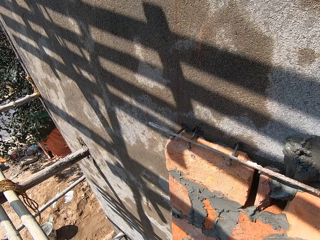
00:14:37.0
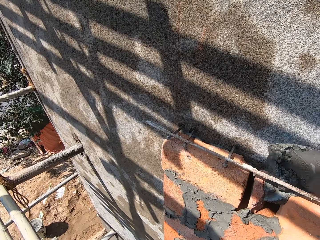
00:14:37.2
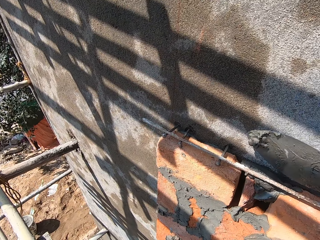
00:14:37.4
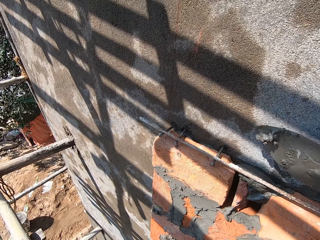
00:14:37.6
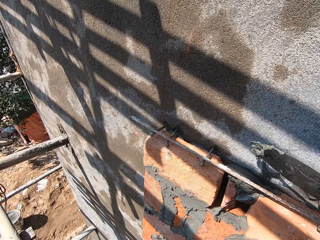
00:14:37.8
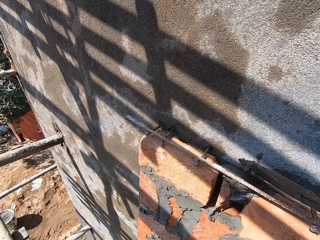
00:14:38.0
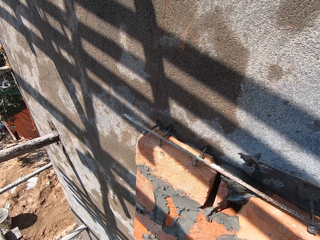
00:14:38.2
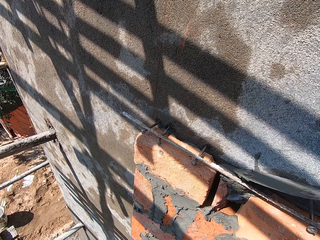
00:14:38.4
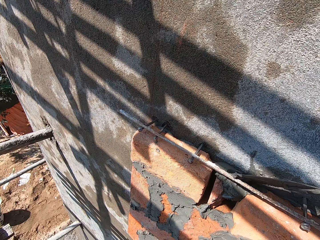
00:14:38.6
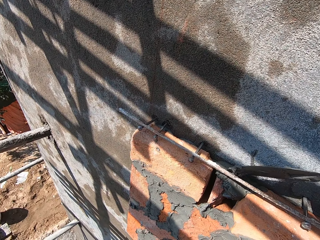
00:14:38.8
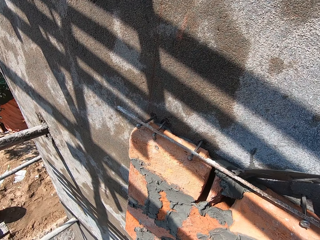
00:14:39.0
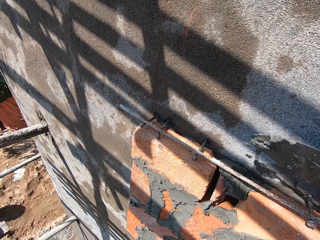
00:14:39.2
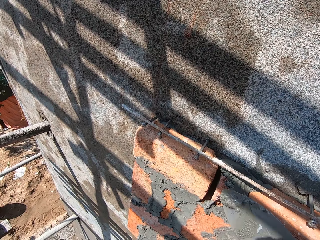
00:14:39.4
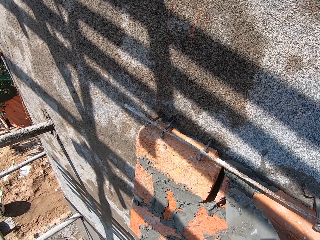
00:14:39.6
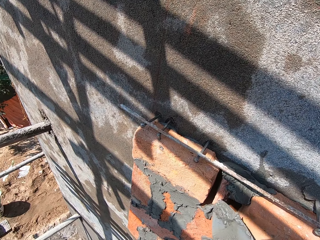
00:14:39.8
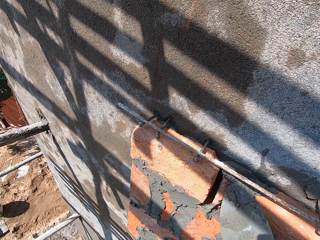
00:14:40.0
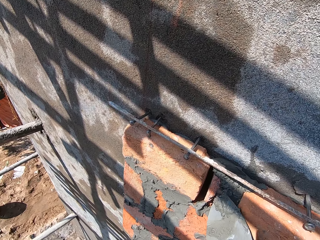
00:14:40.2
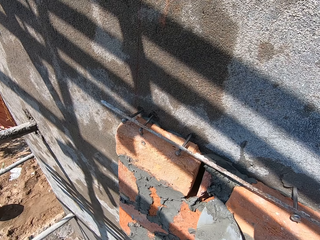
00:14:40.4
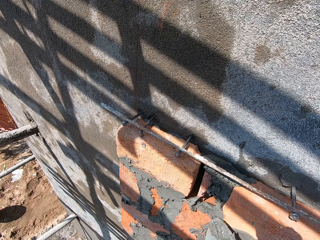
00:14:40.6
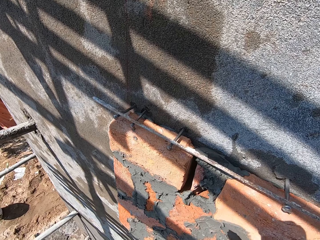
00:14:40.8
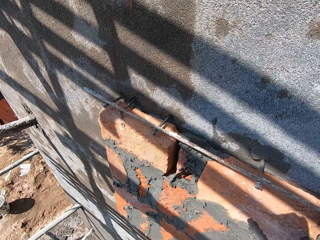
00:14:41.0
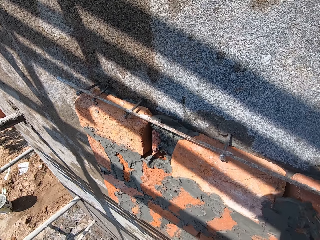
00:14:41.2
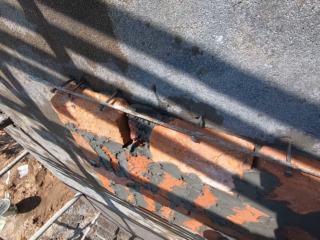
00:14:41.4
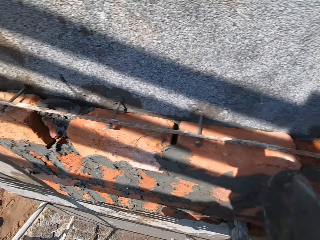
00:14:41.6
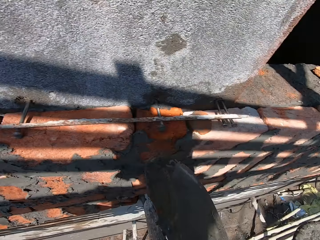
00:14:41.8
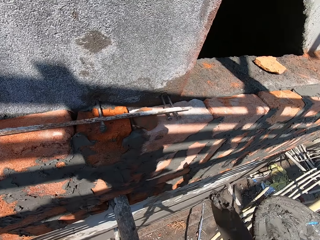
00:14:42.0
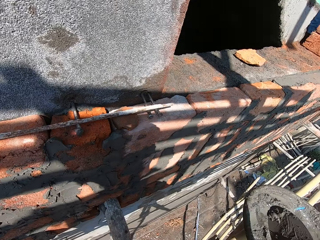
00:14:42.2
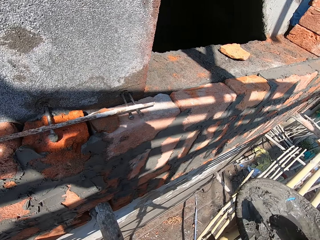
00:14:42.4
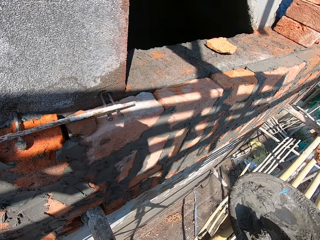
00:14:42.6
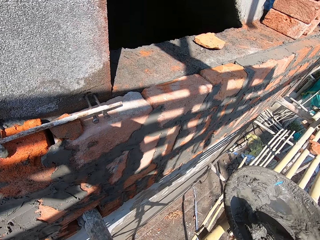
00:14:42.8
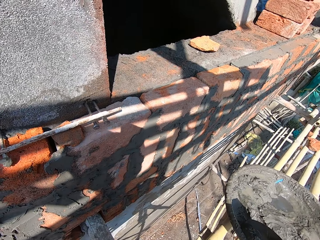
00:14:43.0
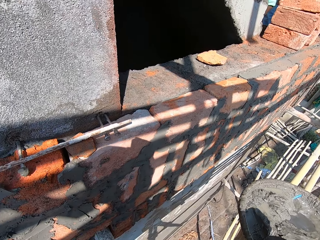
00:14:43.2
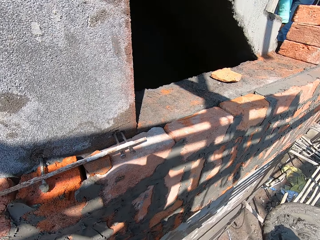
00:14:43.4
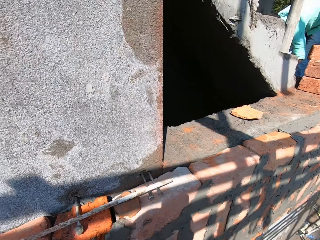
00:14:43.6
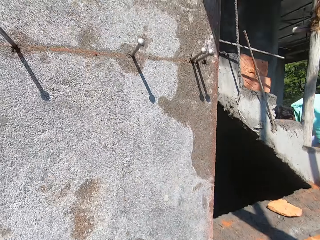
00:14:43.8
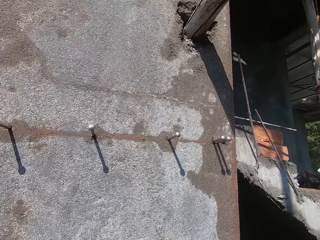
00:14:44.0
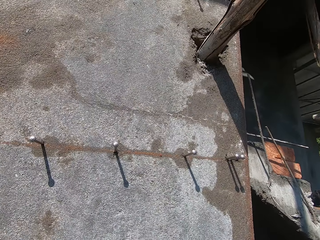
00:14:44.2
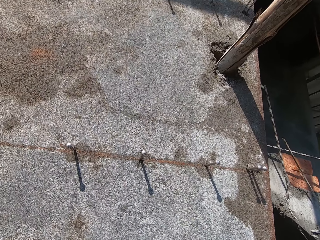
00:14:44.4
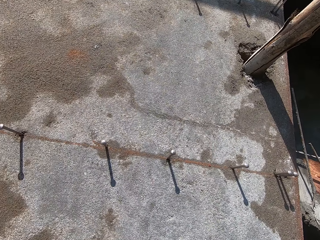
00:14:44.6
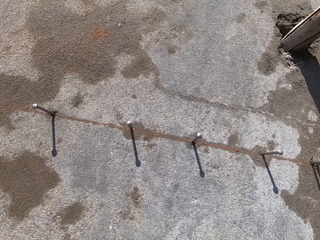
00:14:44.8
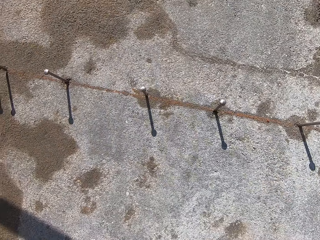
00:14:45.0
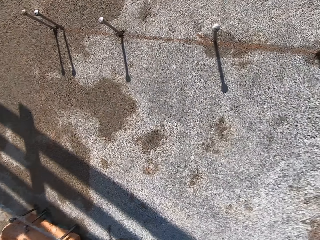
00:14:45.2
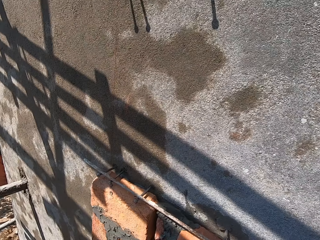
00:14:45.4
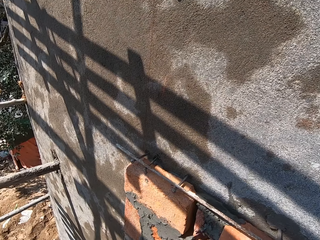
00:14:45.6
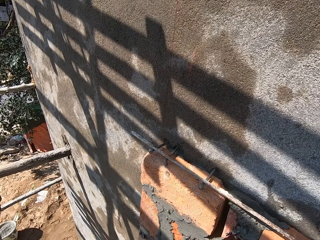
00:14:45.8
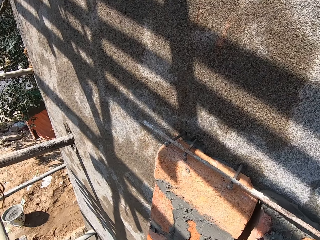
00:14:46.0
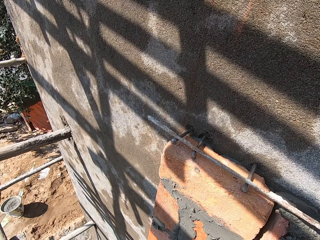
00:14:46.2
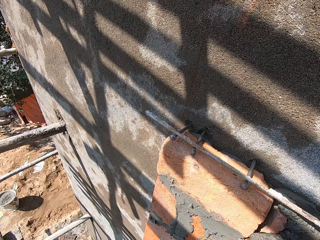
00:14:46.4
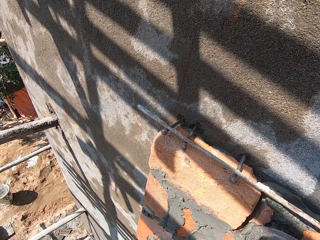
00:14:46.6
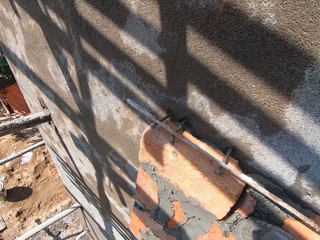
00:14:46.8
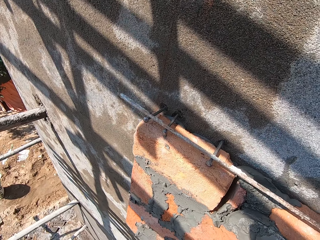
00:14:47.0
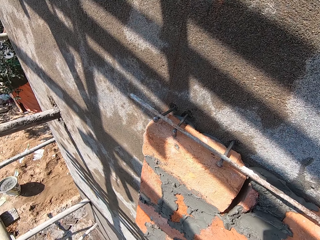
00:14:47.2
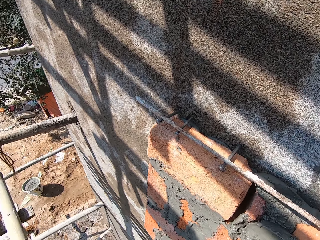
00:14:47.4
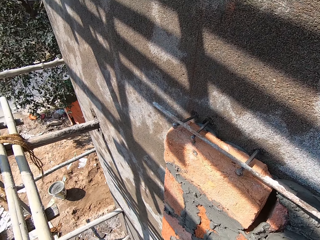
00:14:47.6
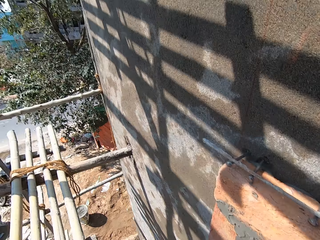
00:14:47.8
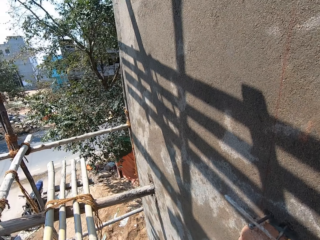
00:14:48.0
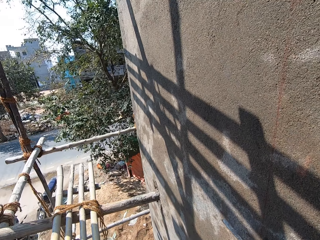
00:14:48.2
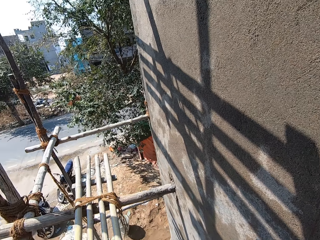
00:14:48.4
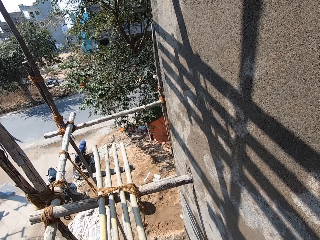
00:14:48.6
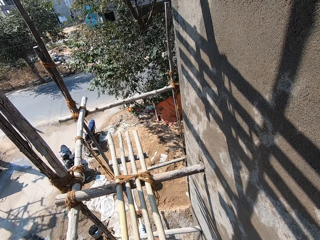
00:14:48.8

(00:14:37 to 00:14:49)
The camera wearer scoops the mortar on the wall with the brick trowel in his right hand. He plasters the bricks. He takes some mortar from a head pan on the bamboo scaffold with the brick trowel in his right hand. He looks around. He smoothens the mortar on the wall with the brick trowel in his right hand.

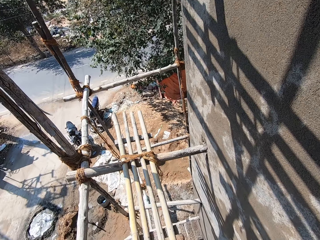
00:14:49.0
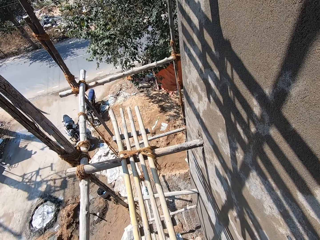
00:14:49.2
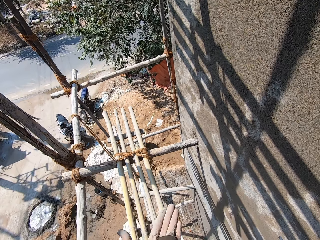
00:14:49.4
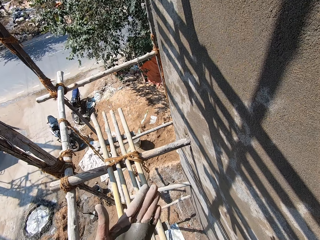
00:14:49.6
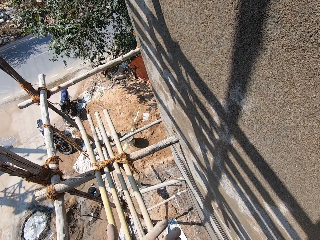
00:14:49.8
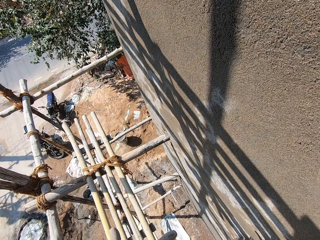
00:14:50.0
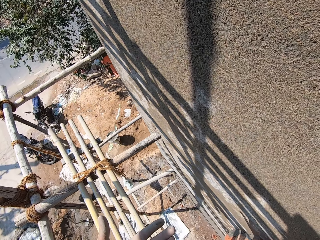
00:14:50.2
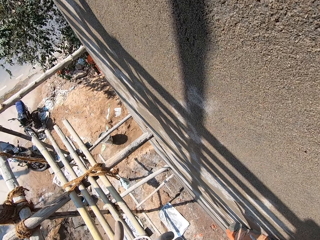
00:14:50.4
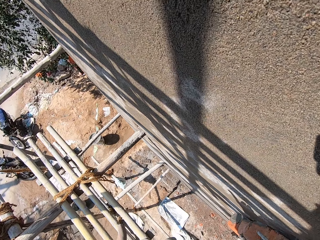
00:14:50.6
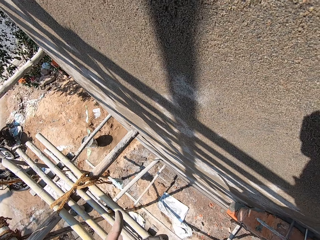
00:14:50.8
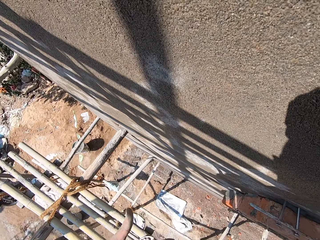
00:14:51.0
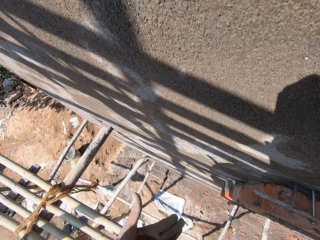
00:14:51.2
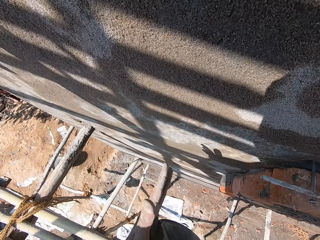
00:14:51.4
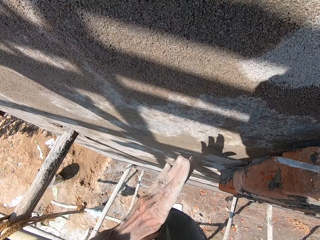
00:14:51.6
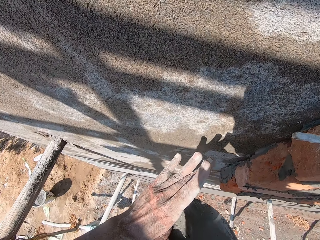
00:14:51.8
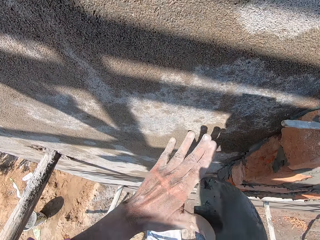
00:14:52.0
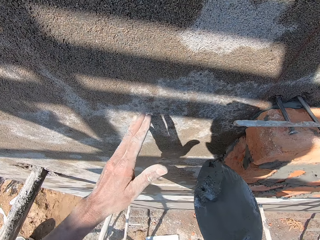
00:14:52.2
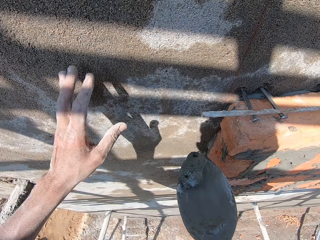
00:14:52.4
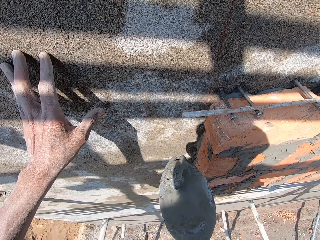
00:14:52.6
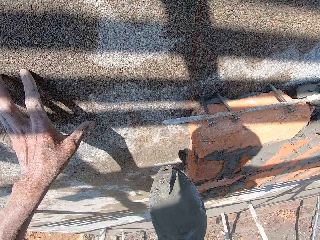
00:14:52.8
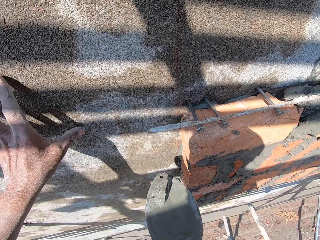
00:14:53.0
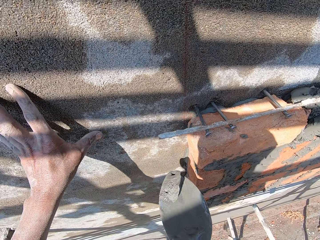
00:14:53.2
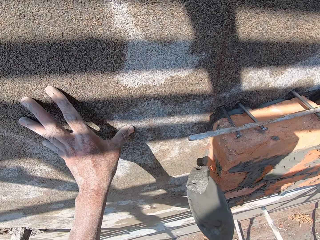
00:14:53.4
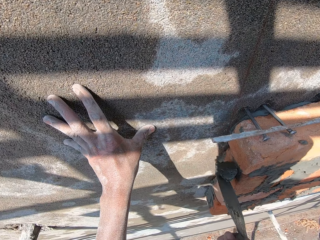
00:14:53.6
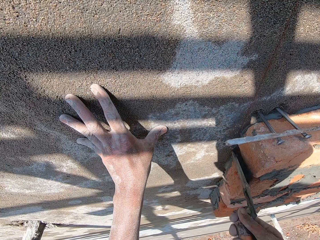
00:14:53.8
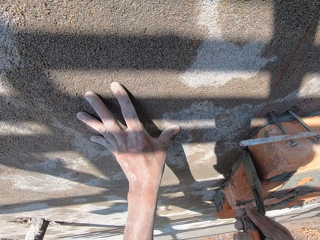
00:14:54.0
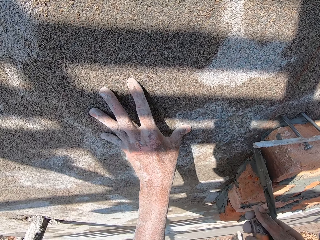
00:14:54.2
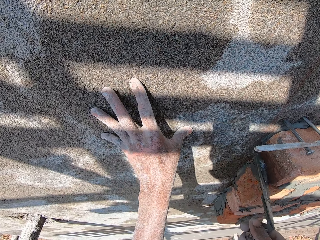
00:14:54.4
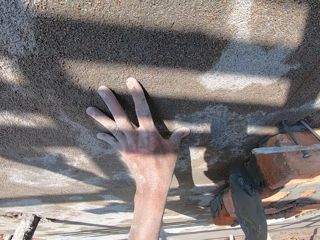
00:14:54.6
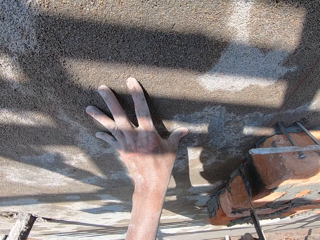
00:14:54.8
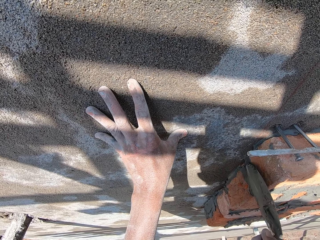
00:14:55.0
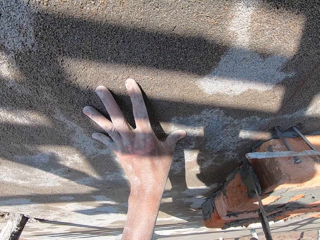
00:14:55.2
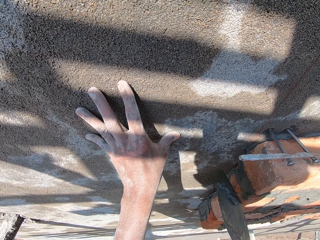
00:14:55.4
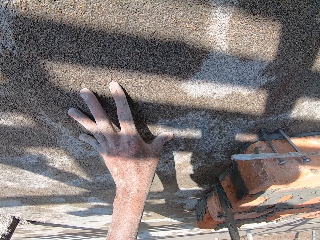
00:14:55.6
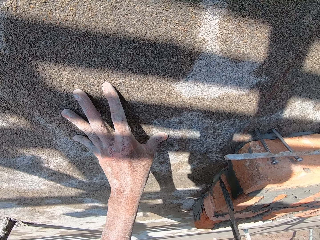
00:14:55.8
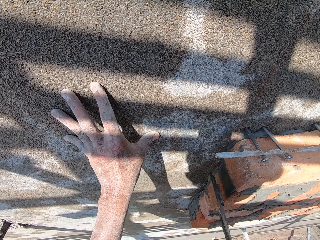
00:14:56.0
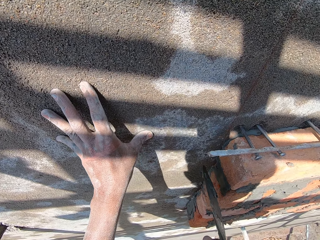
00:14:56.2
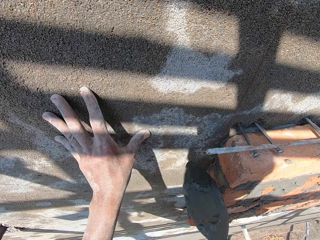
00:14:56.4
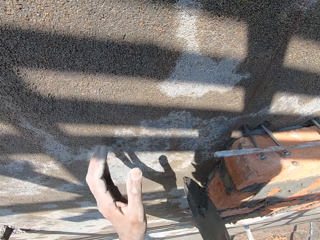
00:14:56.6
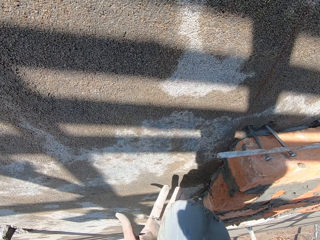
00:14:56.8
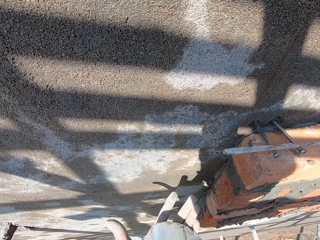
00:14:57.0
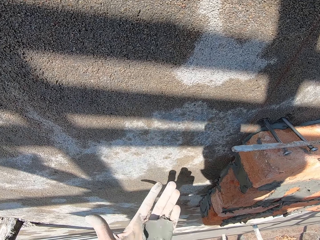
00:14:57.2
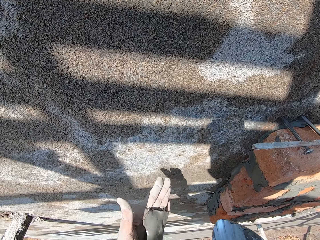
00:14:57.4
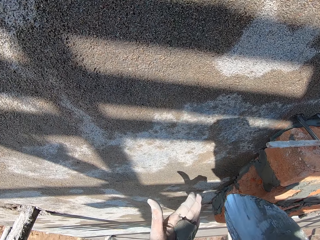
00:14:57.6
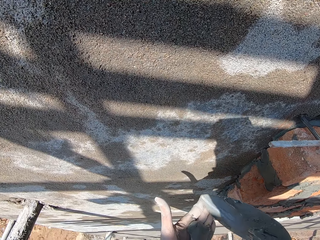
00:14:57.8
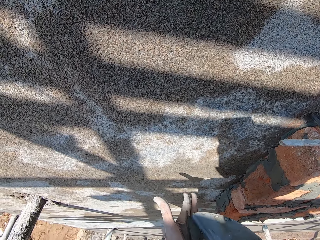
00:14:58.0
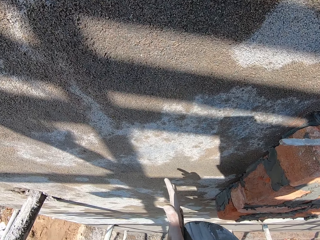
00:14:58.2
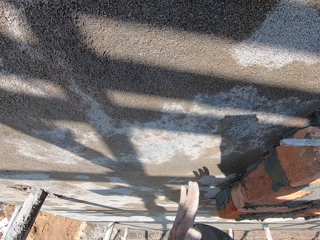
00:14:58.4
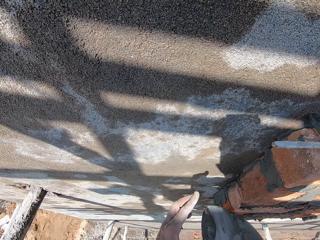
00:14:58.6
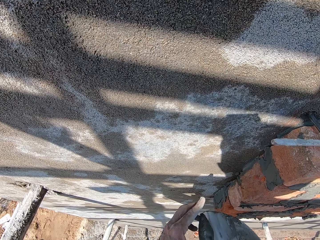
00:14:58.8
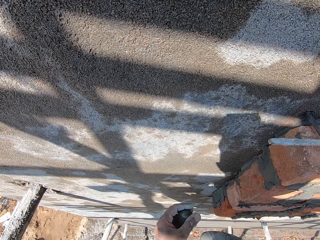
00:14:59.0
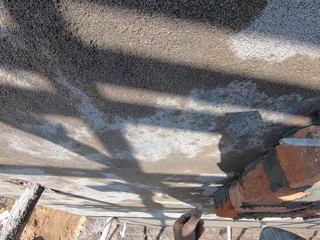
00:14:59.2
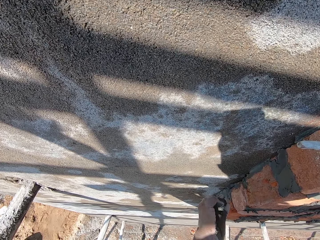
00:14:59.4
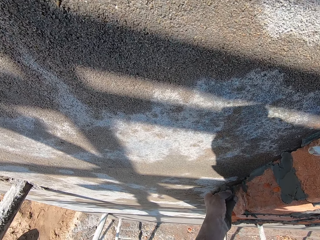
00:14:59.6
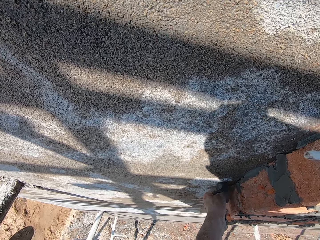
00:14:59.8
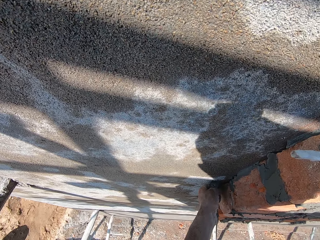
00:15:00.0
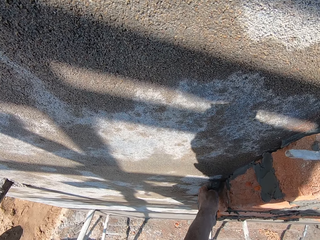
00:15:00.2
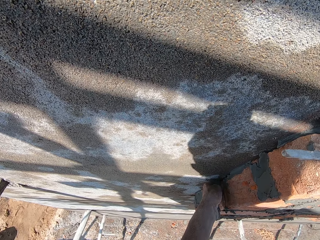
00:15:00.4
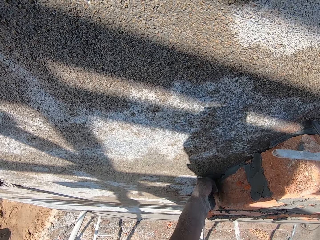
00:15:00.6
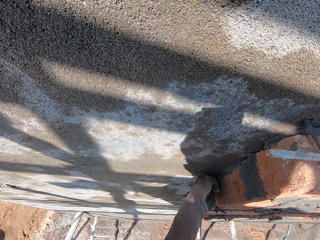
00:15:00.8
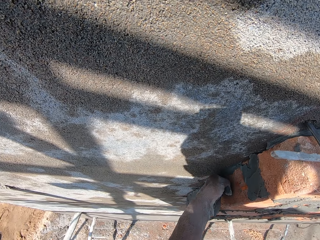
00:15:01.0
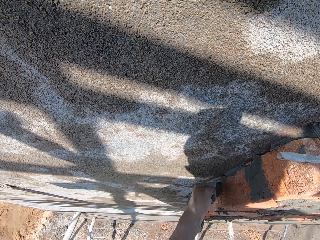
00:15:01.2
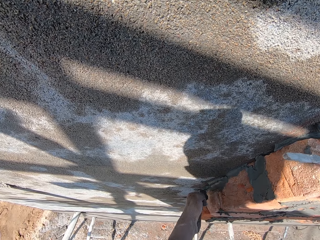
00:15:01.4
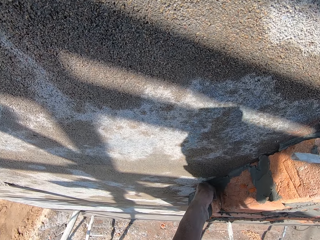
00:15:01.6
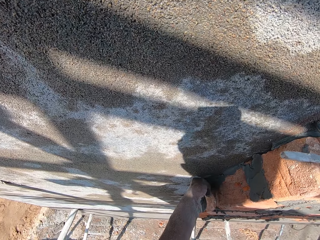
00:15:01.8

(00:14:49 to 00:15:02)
The camera wearer moves around the scaffold. He scrapes the mortar from his left hand with the brick trowel in his right hand. He places his left hand on the wall. He smoothens the mortar on the wall with the brick trowel in his right hand. He puts the mortar on his left hand with the brick trowel in his right hand. He cleans the trowel with his hand. He scrapes the mortar from his left hand with the brick trowel in his right hand. He takes the mortar from the brick trowel with his left hand. He plasters the mortar on the wall with his left hand.
